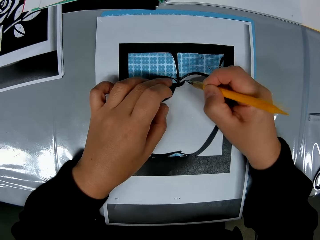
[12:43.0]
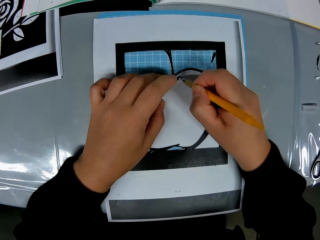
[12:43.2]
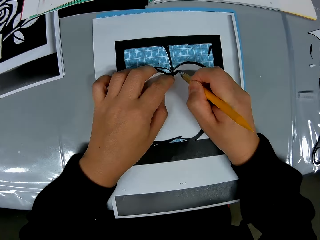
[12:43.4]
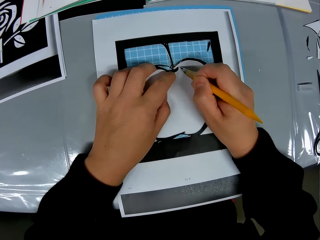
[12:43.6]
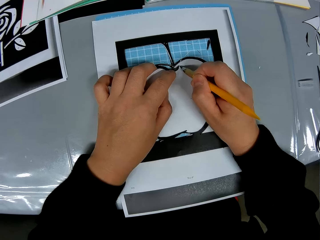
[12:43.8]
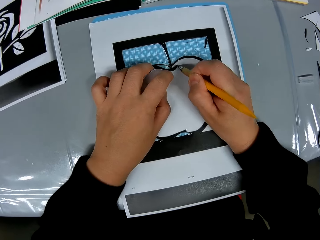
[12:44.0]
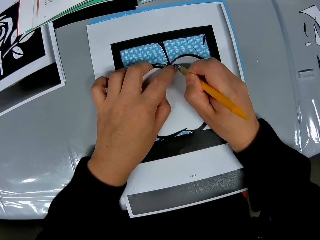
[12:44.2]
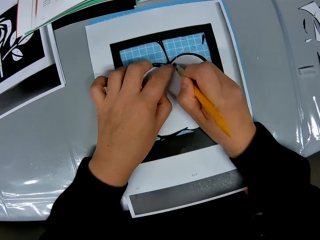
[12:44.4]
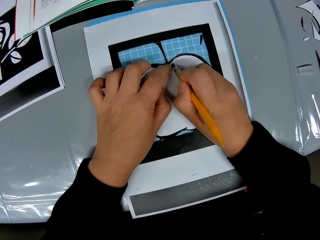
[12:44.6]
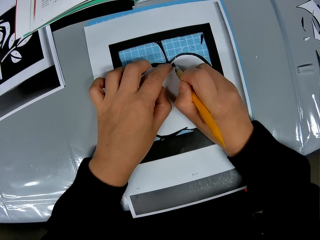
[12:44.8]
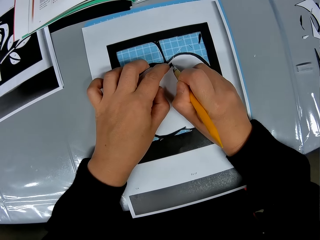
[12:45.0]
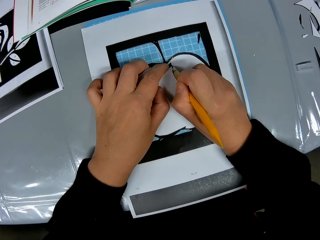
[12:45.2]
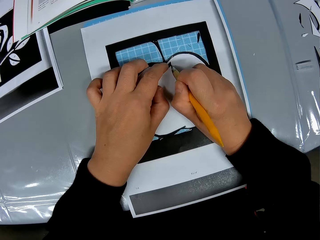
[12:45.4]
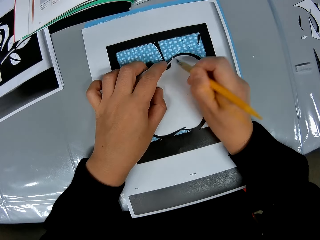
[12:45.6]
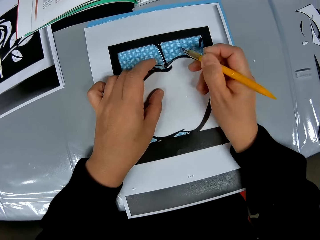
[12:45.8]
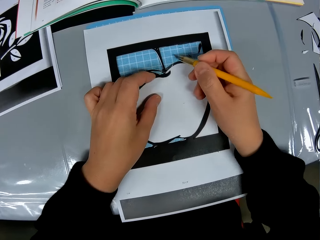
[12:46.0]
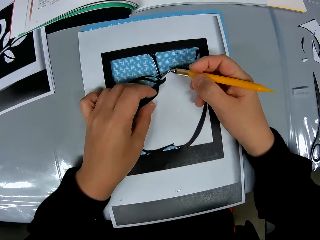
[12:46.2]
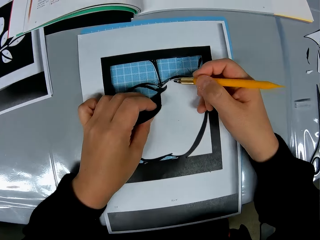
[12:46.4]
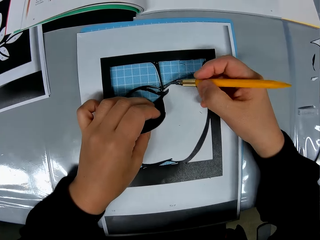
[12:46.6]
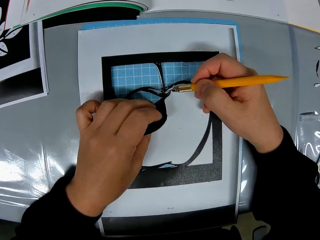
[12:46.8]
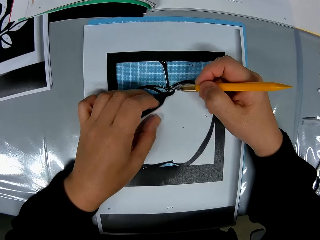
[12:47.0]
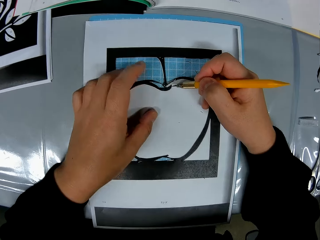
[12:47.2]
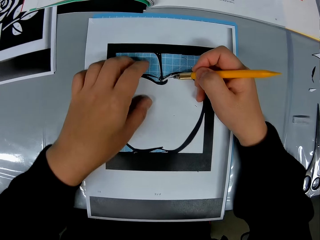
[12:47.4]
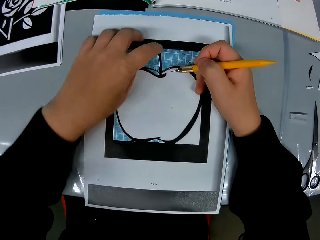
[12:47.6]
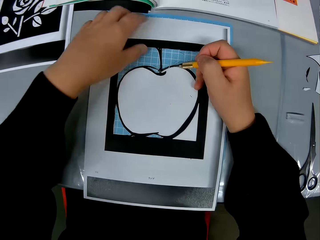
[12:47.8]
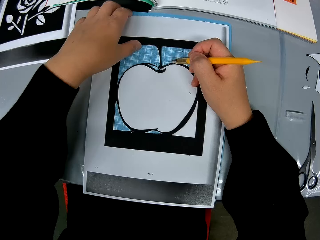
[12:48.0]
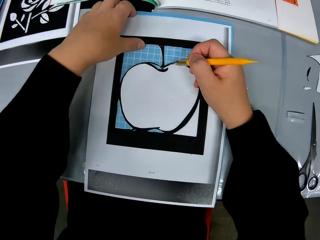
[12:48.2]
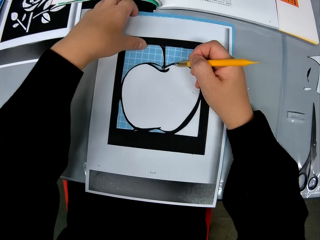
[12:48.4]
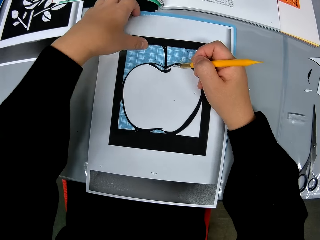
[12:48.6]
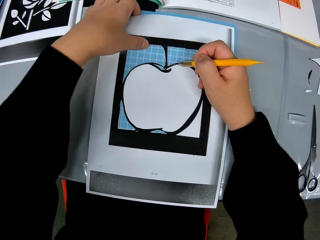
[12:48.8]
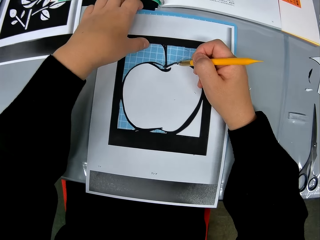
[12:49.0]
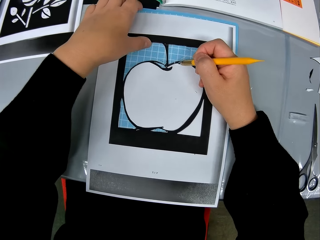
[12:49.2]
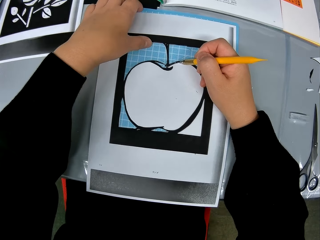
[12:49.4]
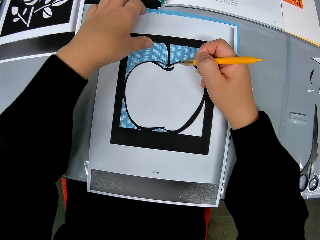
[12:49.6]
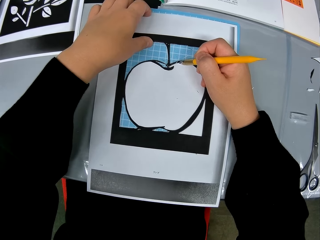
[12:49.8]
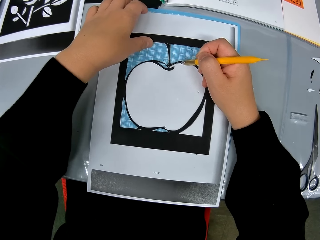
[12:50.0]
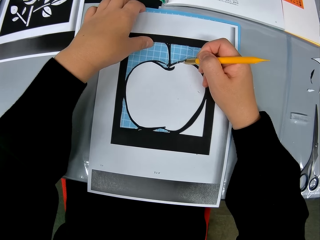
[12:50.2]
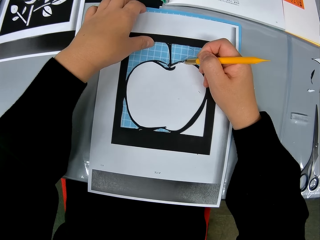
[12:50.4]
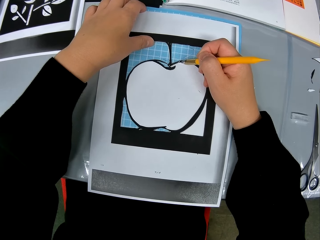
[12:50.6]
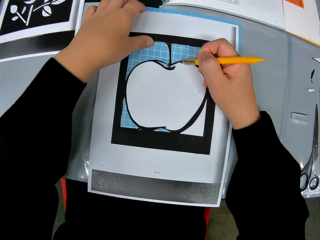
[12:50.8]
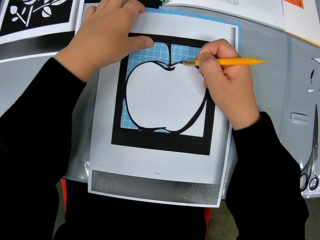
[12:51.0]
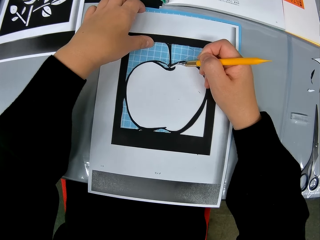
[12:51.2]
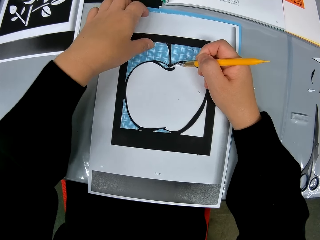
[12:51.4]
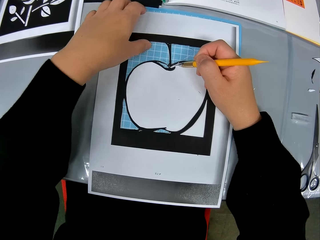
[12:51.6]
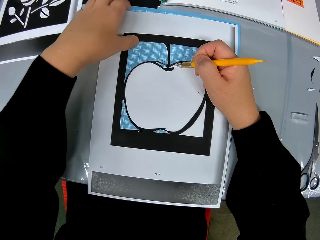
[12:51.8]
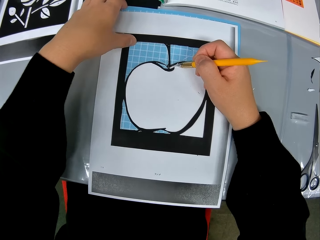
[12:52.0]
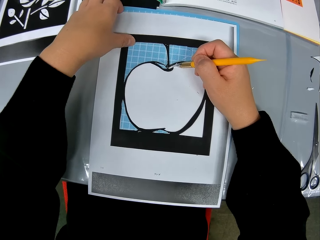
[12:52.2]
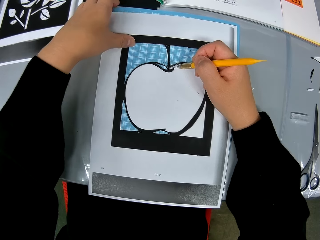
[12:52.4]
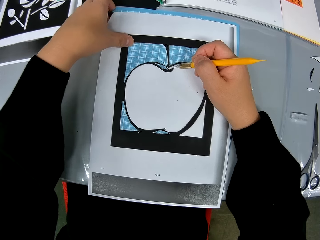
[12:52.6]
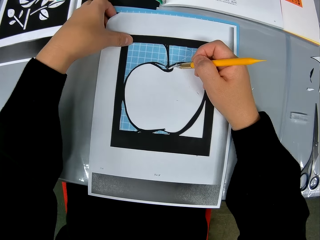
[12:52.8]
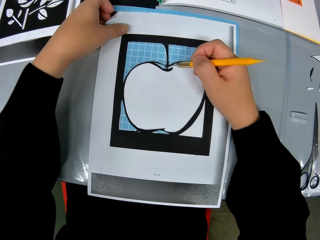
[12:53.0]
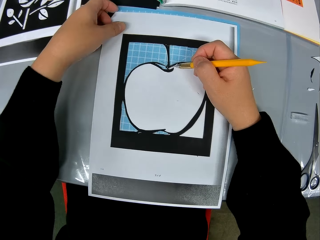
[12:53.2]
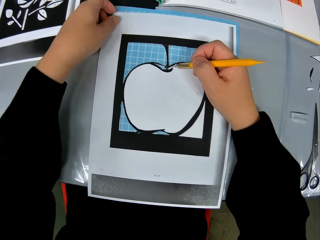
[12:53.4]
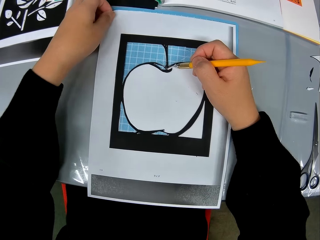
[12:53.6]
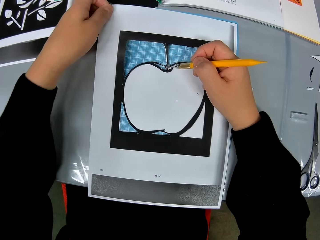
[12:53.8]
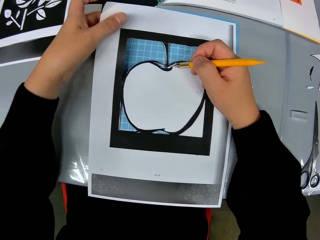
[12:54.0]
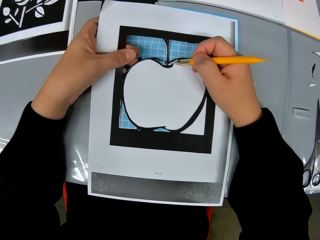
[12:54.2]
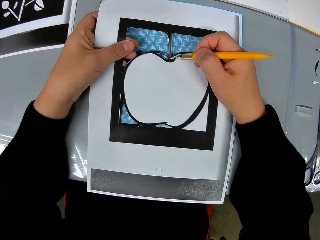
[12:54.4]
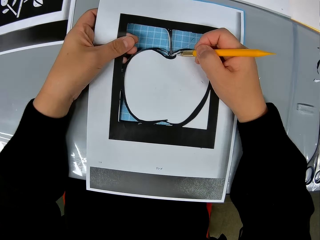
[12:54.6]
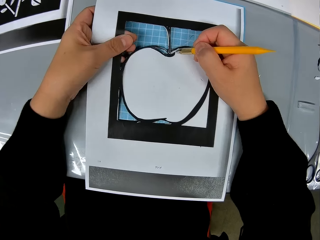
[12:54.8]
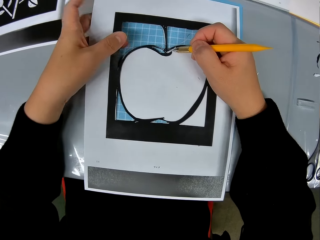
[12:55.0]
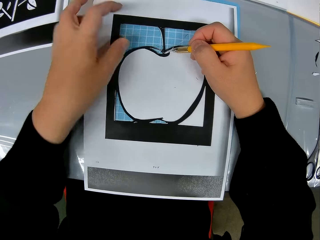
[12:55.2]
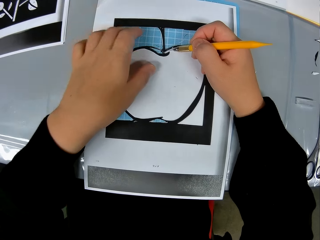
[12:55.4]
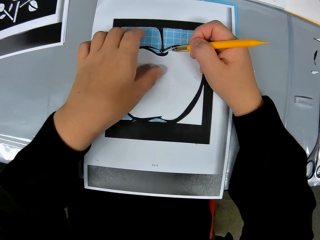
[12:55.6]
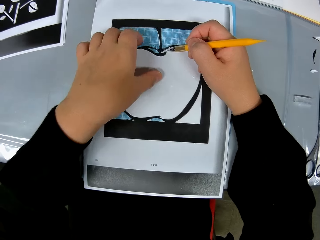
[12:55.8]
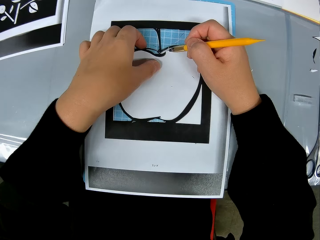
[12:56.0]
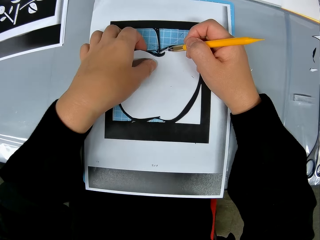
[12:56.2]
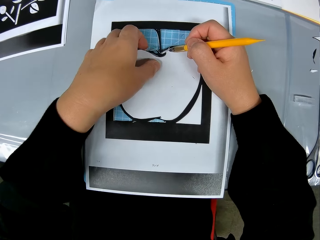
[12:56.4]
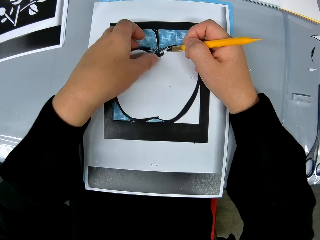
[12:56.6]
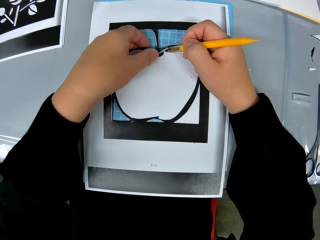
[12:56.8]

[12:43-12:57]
The camera wearer adjusts the craft sheet on the self healing cutting mat. He traces out the craft from the craft sheet with the cutting stencil in his right hand.

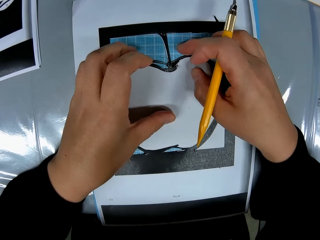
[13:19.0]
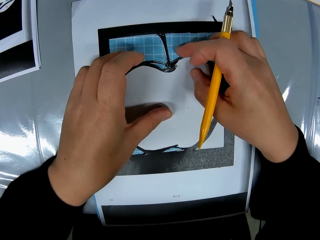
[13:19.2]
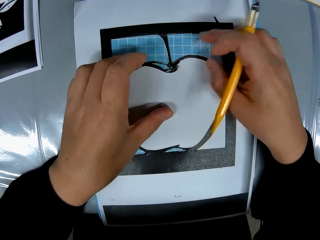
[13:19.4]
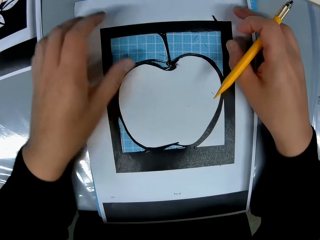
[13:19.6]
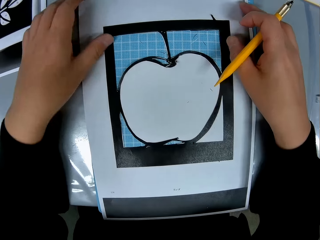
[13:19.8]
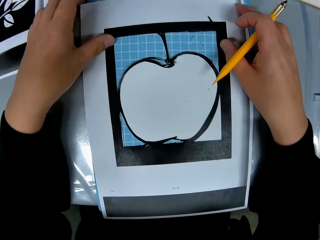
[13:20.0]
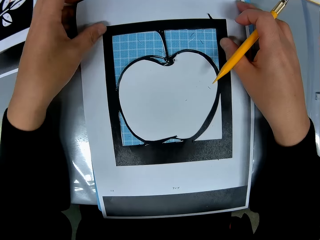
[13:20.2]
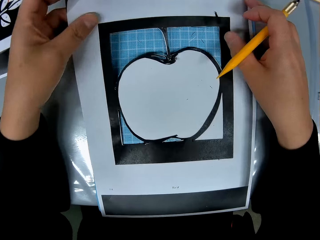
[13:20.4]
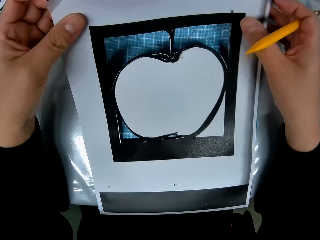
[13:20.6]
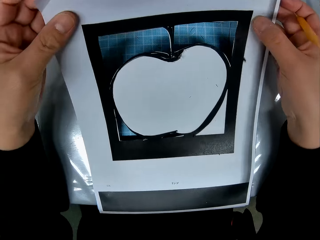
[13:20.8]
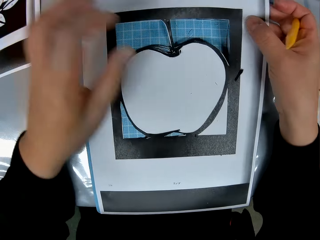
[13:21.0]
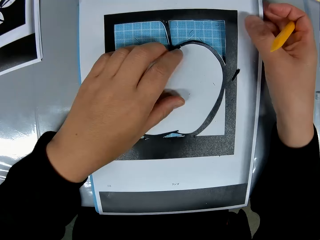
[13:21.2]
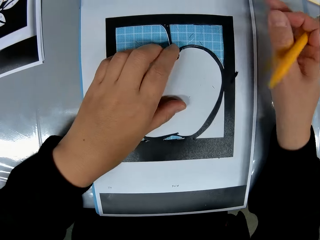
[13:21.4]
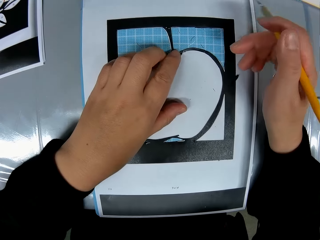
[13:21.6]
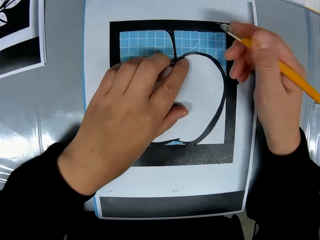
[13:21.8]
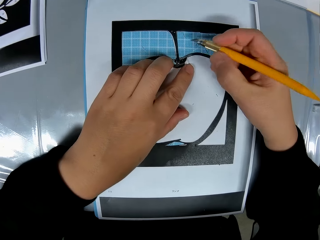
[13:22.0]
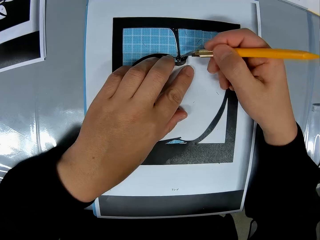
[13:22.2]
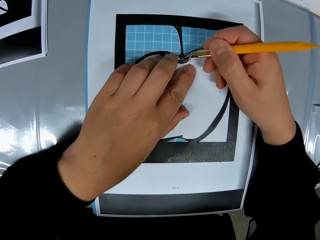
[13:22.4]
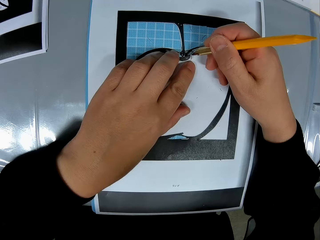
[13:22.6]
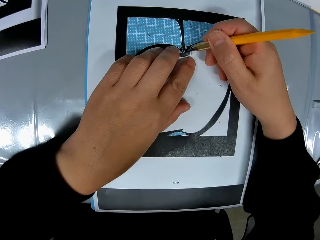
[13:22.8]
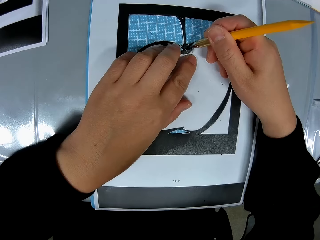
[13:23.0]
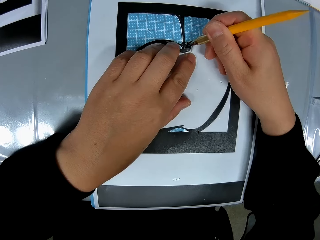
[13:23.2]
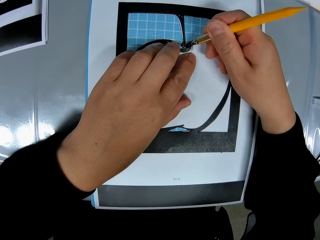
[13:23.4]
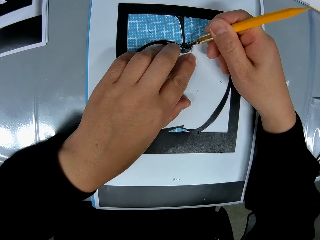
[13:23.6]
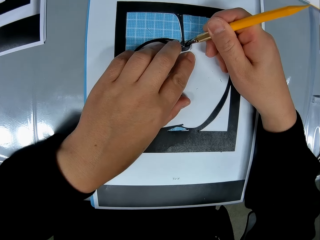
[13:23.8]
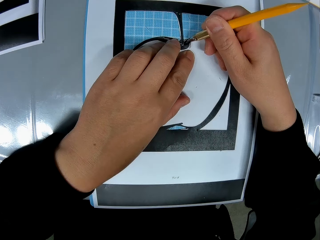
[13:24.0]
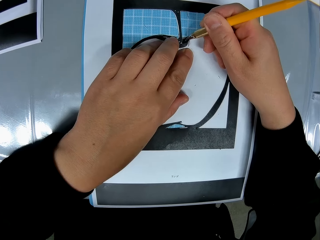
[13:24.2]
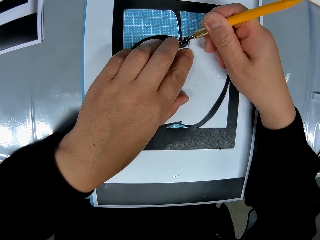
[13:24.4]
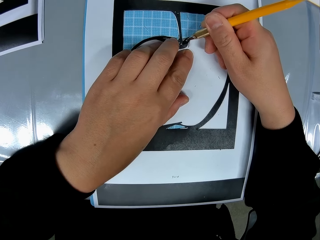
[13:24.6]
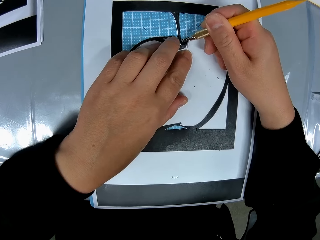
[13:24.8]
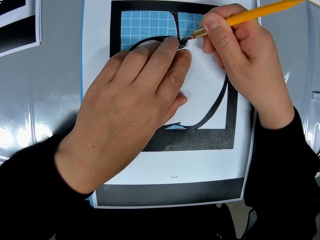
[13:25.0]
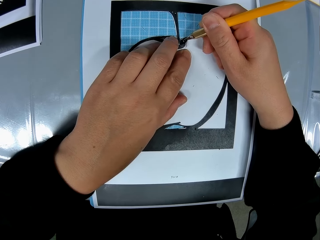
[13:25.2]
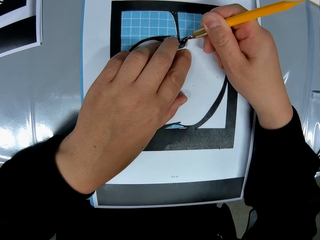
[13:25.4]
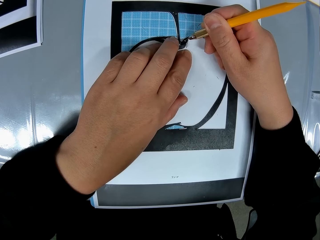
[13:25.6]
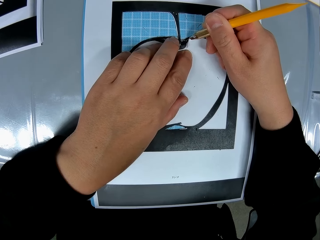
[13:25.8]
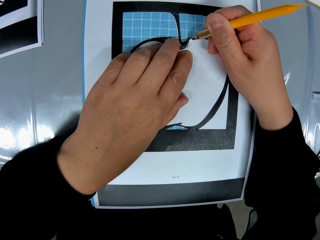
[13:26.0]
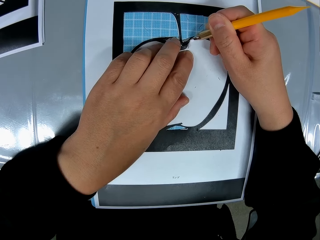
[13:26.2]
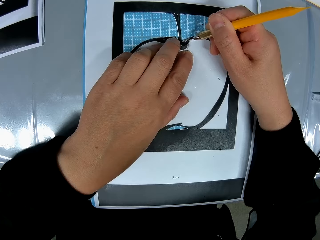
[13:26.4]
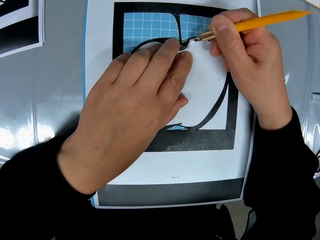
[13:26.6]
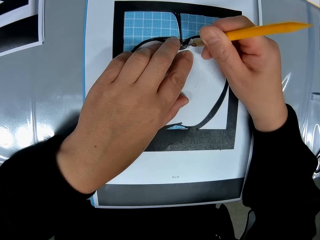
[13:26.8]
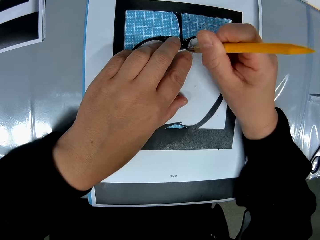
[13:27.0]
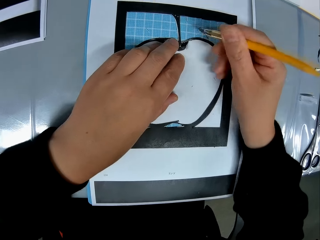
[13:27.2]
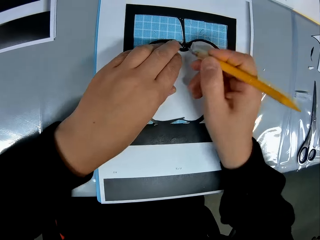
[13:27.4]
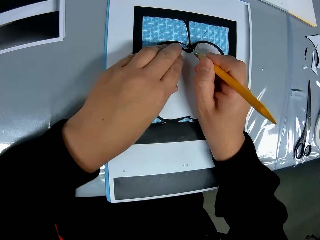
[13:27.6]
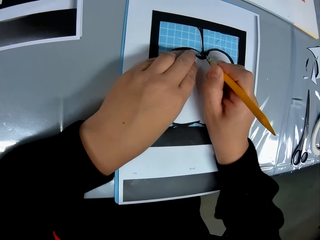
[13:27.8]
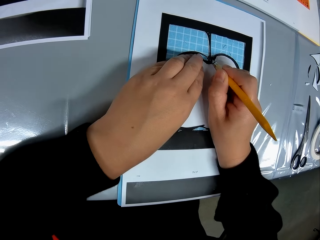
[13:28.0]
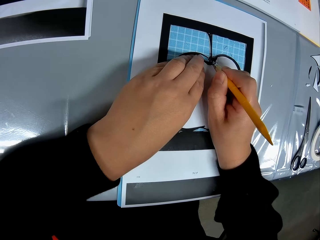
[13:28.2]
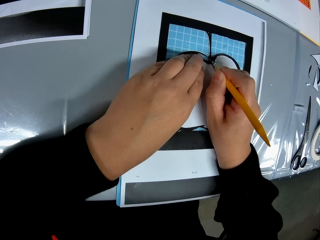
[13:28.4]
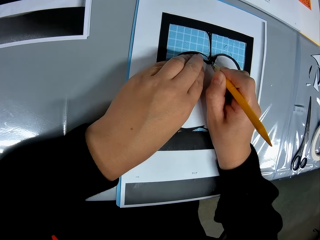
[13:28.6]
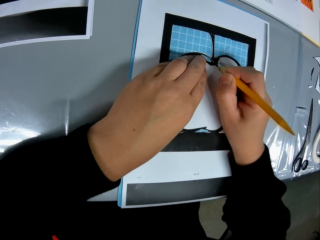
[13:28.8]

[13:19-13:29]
The camera wearer adjusts the craft sheet on the self healing cutting mat. He traces out the craft from the craft sheet with the cutting stencil in his right hand.
